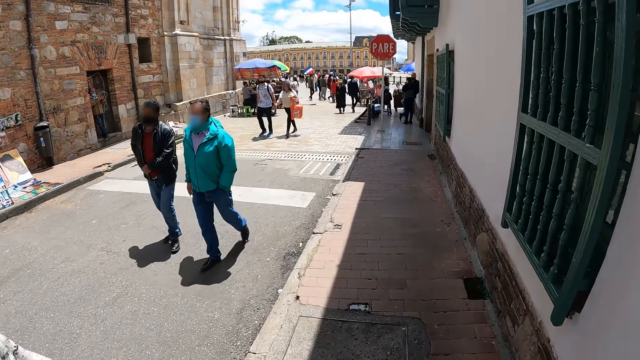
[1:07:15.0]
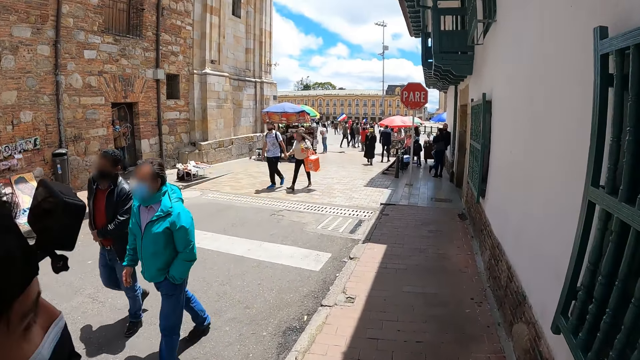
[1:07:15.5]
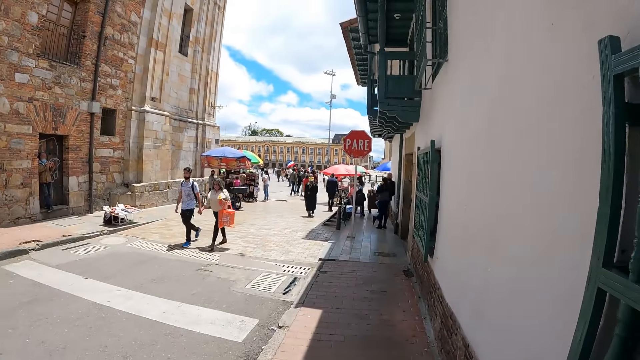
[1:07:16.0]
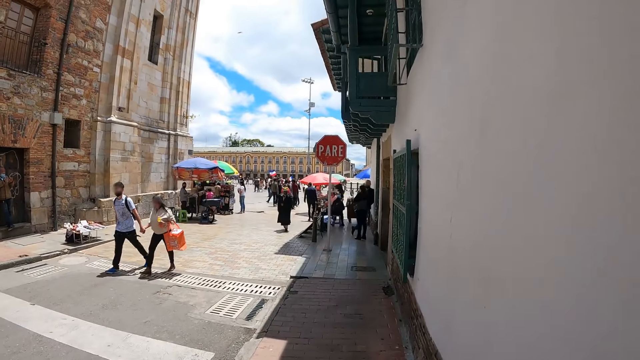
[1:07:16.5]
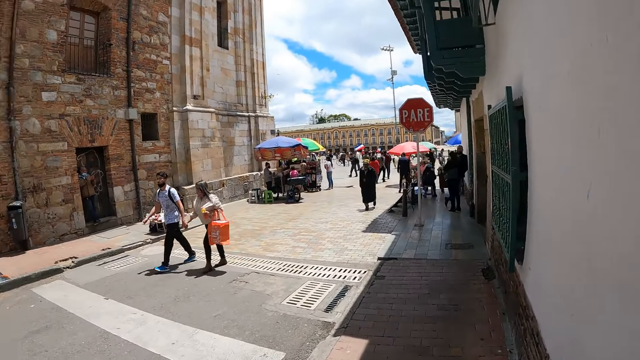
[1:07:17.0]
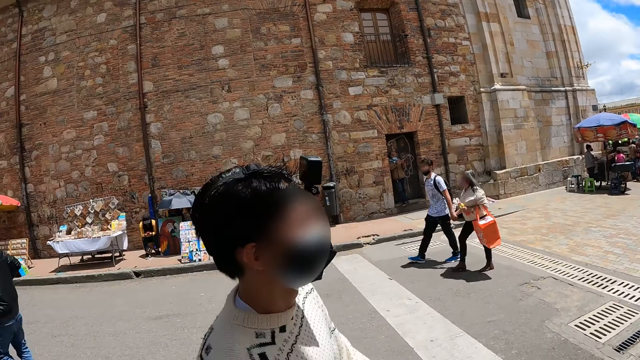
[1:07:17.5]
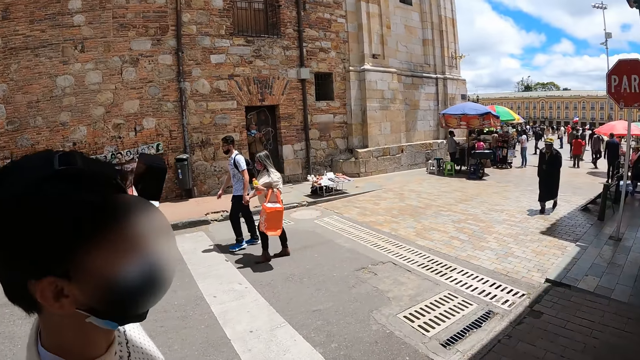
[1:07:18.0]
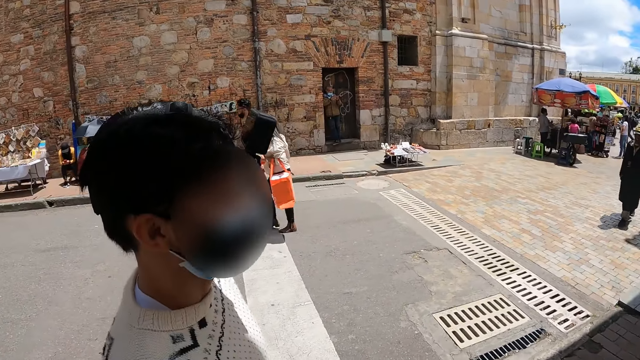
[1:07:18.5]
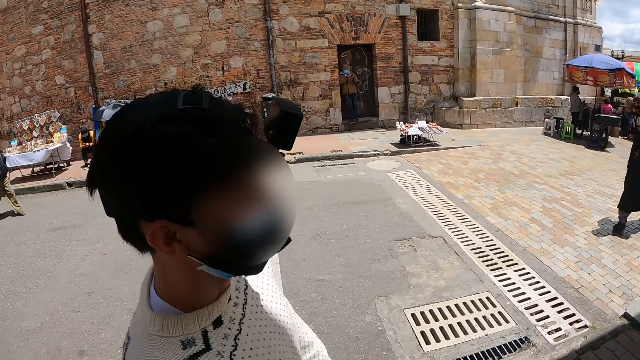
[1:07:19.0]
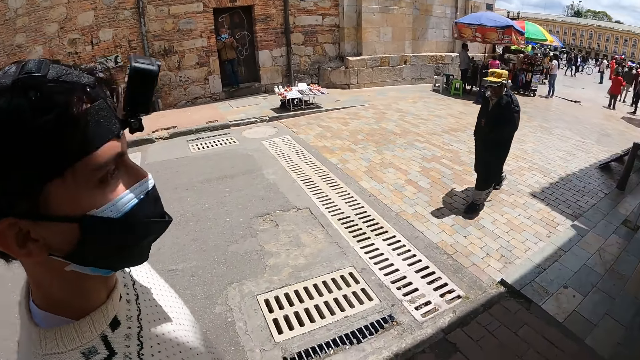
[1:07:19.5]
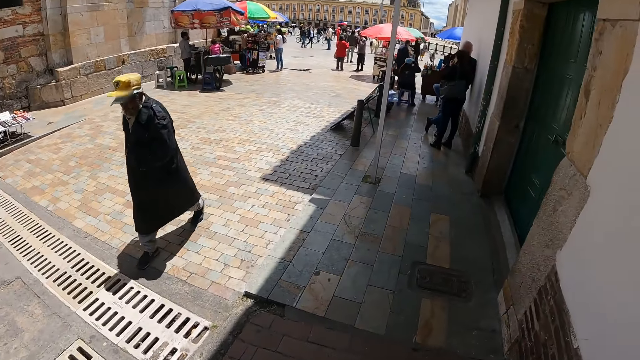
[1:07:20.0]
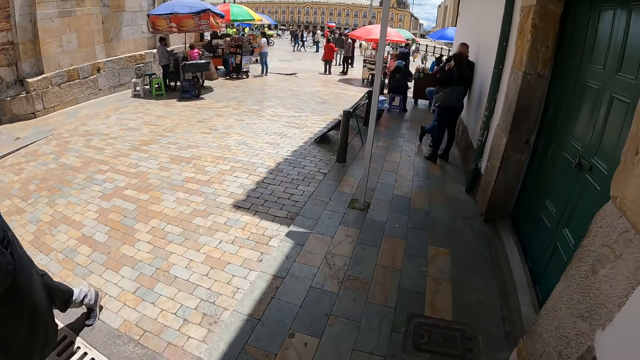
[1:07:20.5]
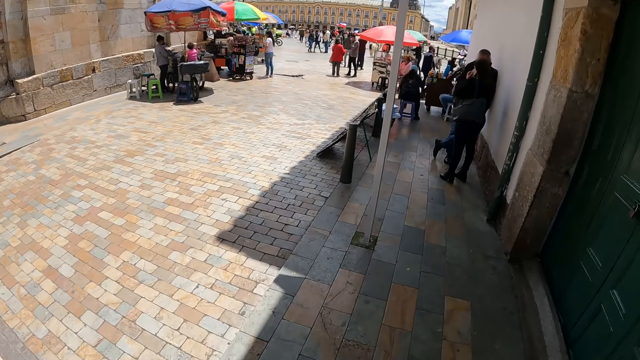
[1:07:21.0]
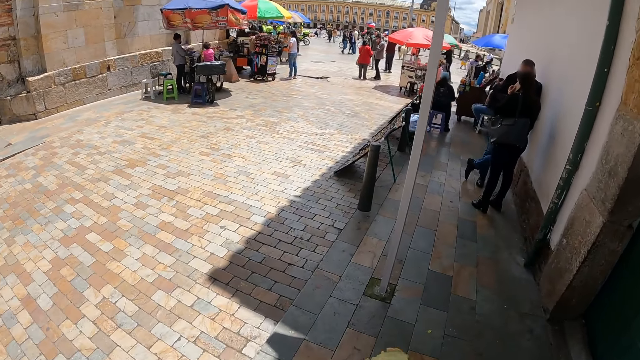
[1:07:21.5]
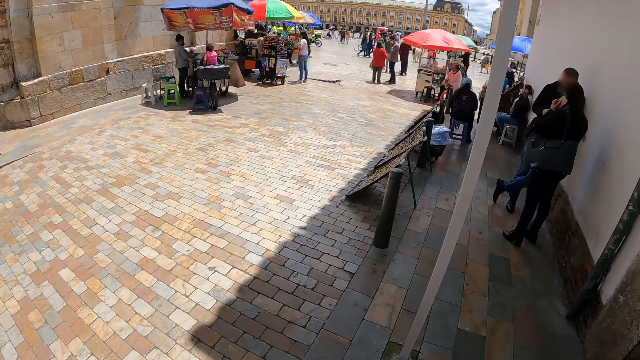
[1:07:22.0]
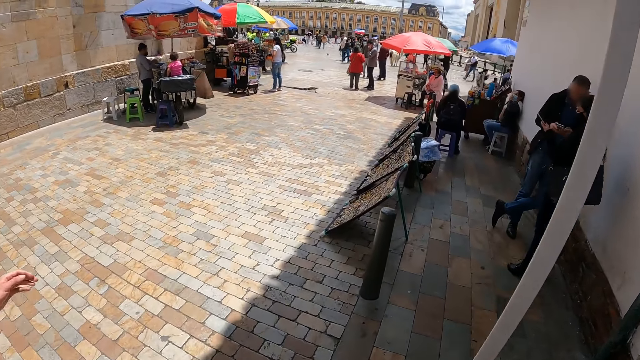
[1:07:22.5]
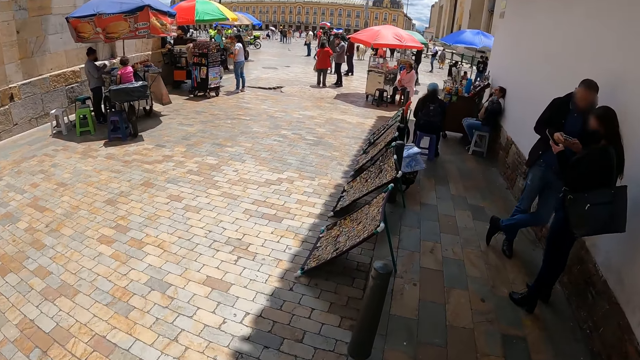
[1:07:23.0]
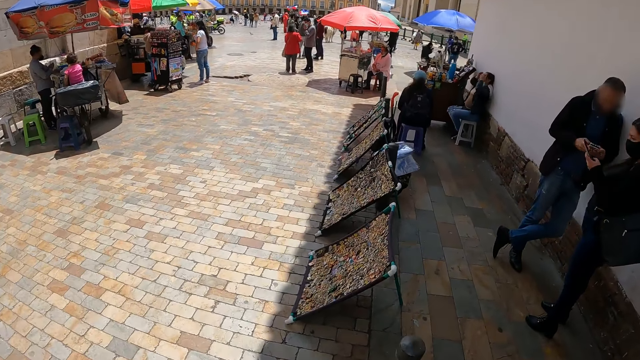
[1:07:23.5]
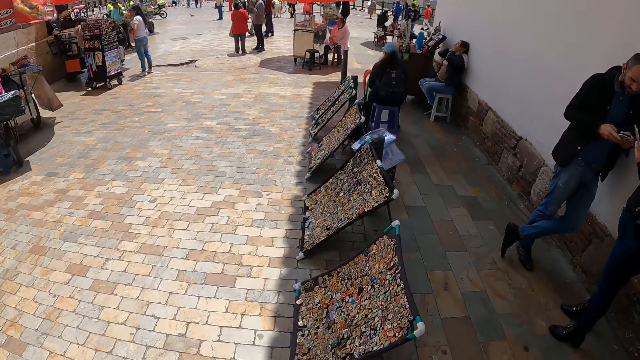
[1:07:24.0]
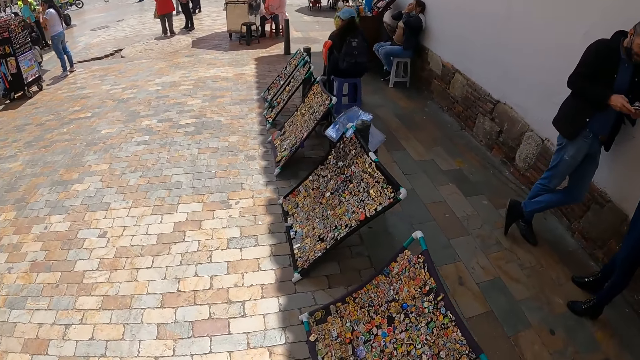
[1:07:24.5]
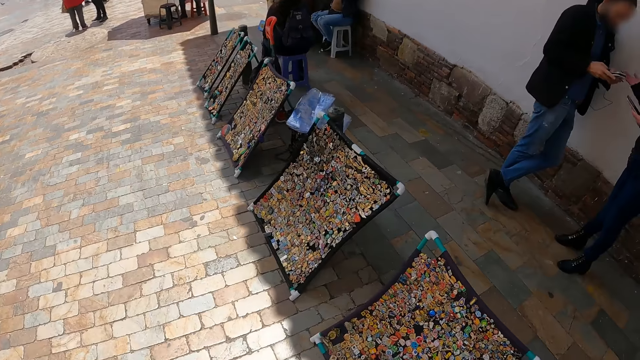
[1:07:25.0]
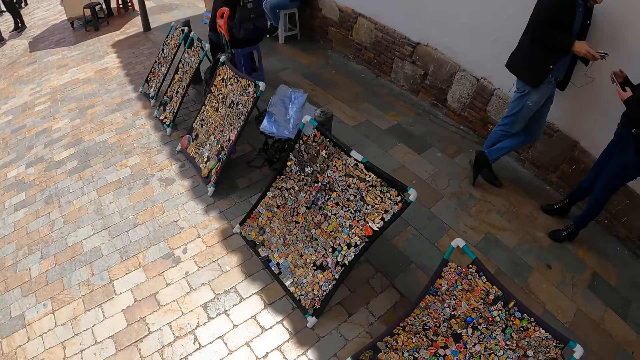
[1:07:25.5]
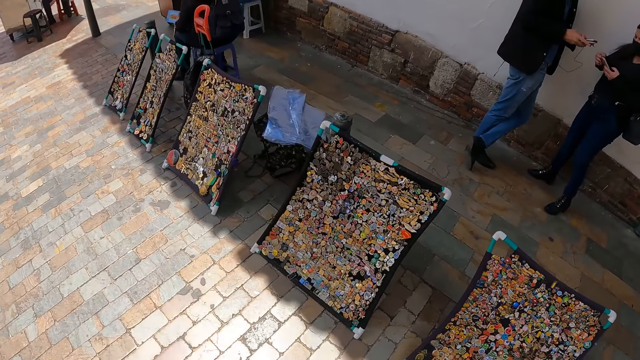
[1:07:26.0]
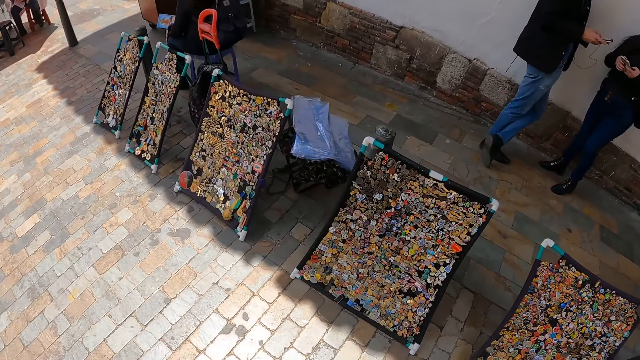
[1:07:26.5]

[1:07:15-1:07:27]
The camera wearer looks around.

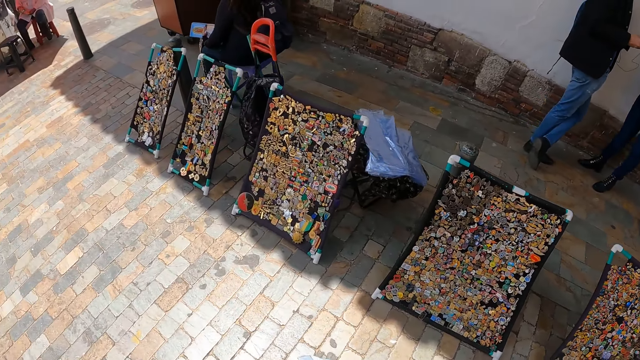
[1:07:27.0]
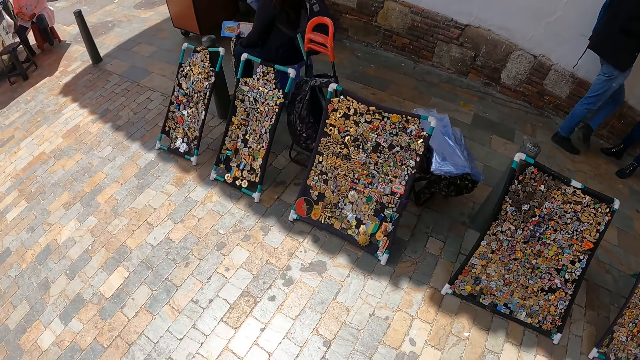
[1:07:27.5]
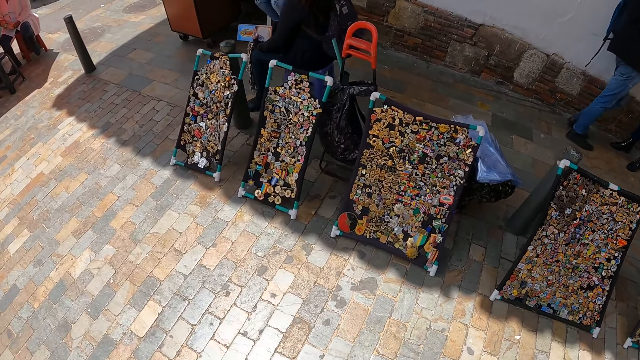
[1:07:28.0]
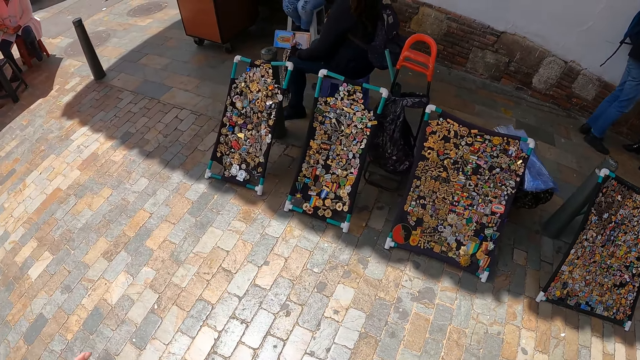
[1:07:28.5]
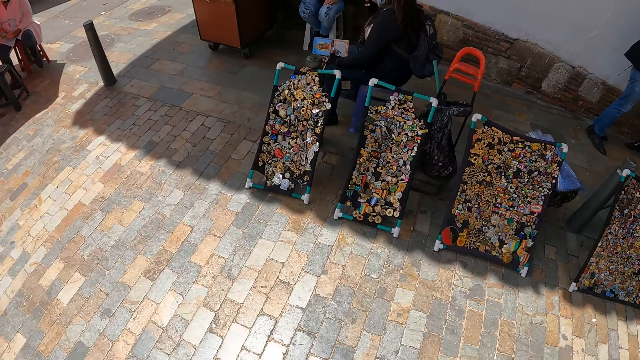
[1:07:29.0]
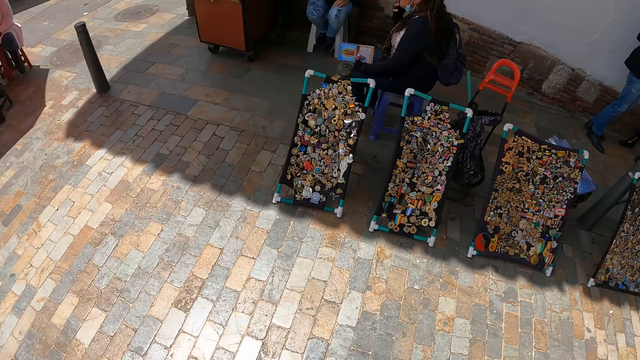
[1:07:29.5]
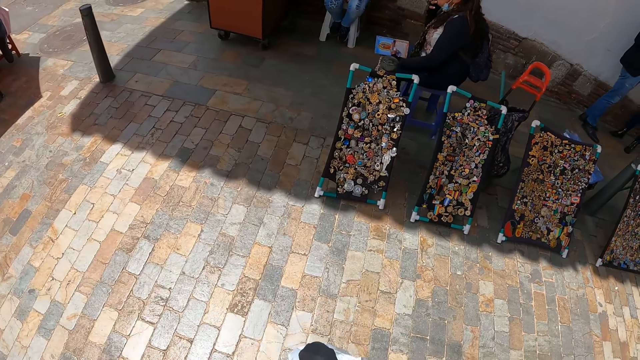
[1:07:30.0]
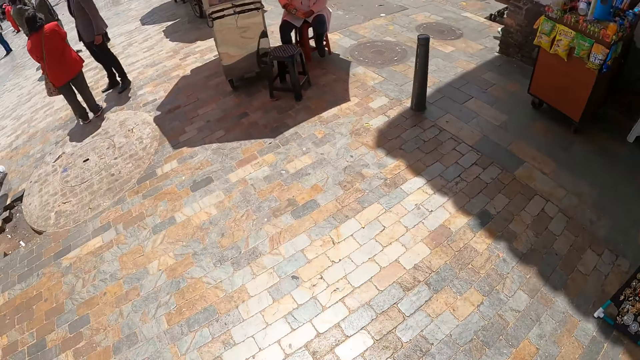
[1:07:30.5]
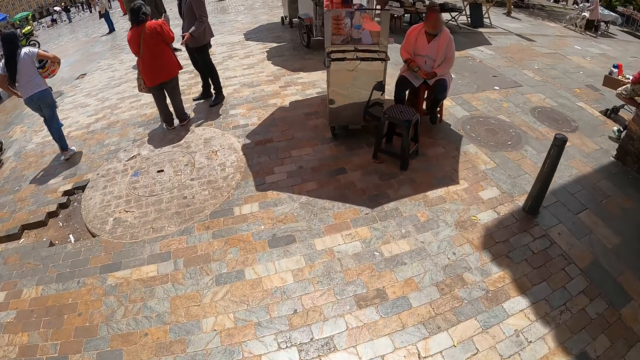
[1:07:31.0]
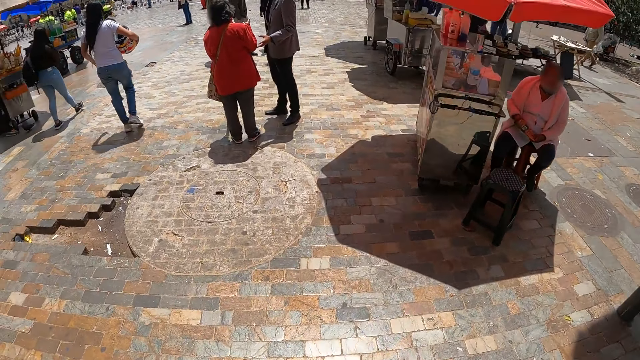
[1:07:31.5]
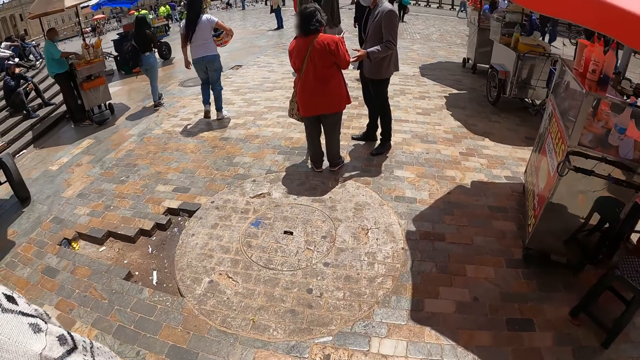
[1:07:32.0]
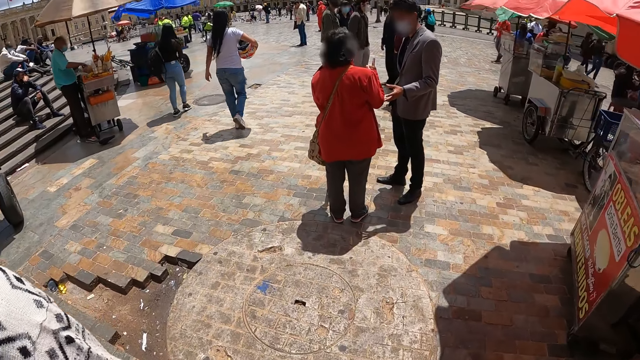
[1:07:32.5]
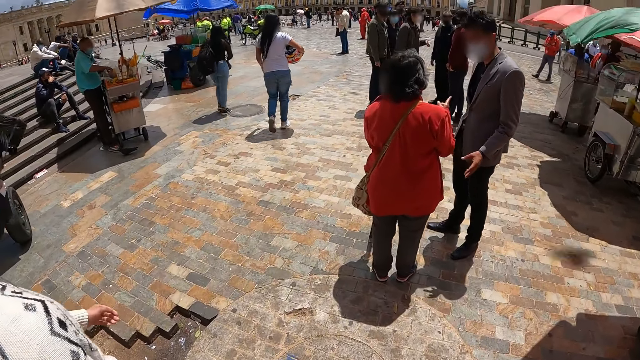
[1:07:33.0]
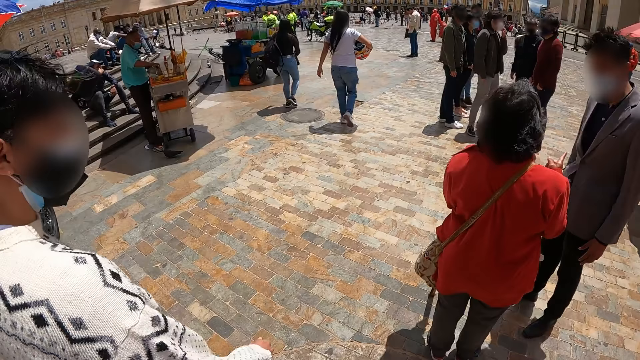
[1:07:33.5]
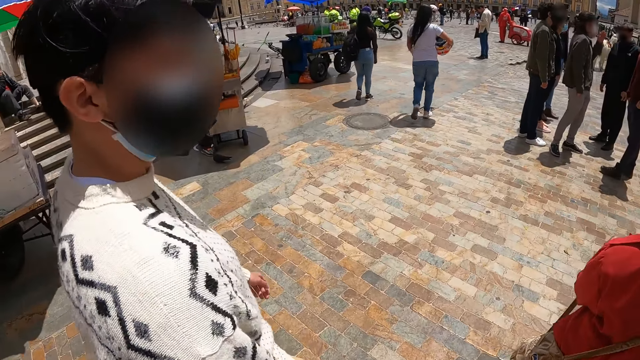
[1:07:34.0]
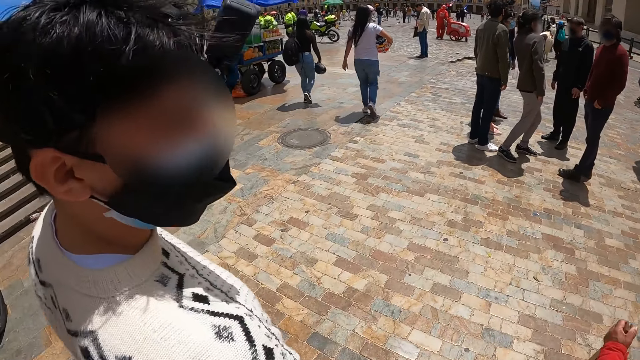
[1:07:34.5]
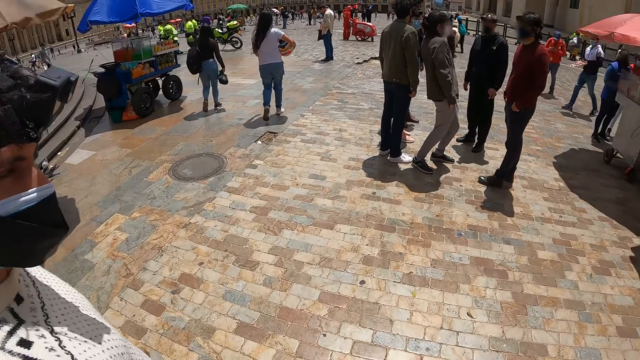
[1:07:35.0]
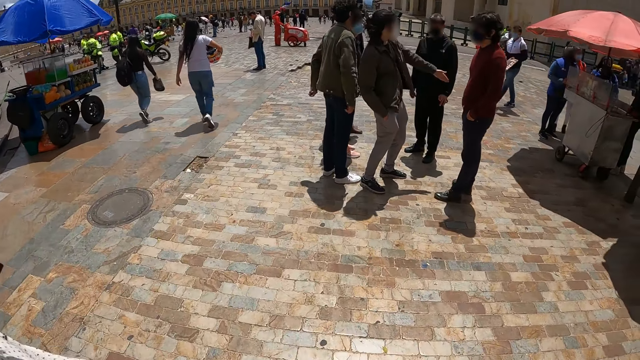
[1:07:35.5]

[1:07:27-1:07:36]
The camera wearer dialogues with a person.
